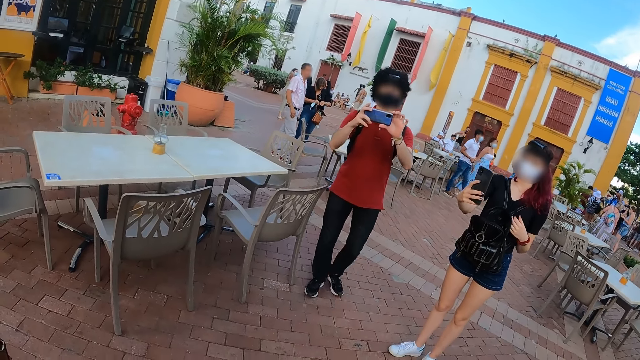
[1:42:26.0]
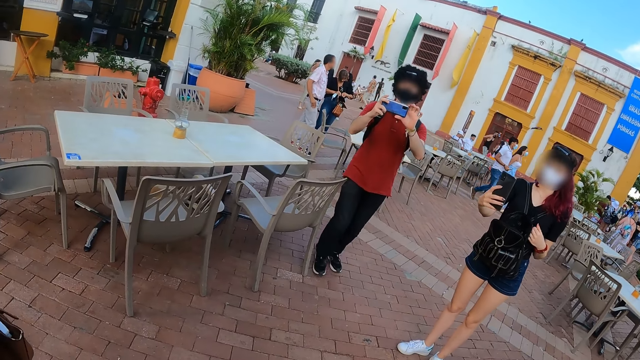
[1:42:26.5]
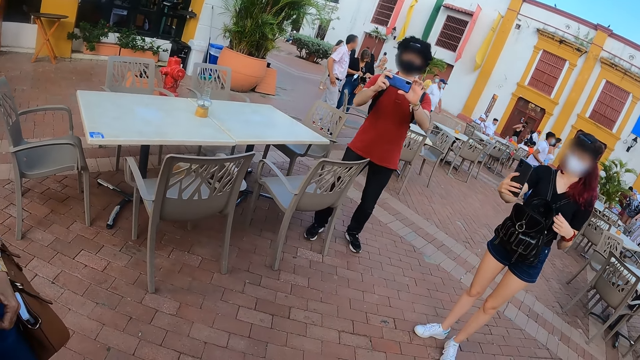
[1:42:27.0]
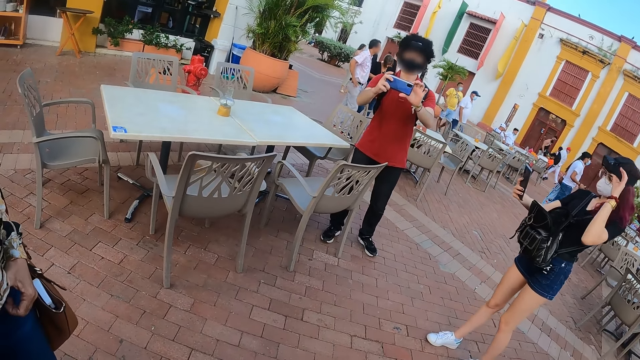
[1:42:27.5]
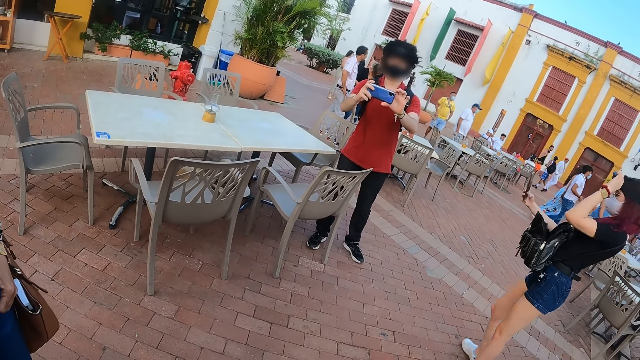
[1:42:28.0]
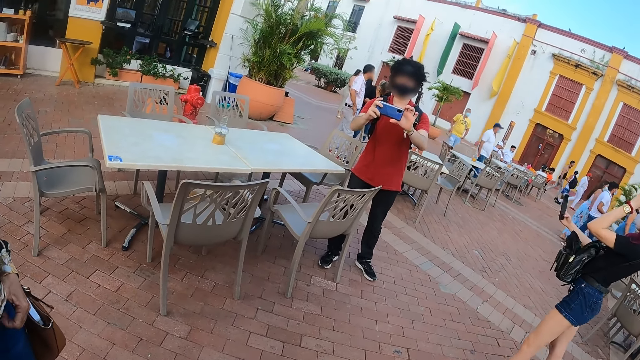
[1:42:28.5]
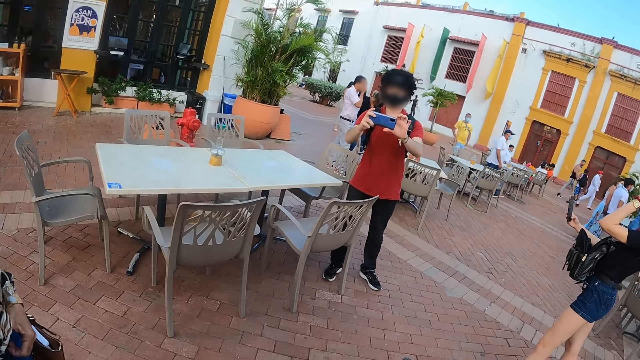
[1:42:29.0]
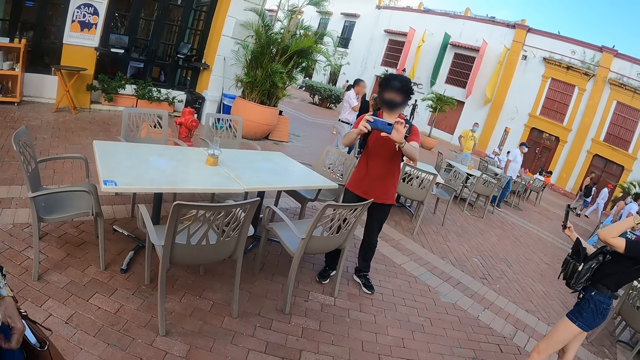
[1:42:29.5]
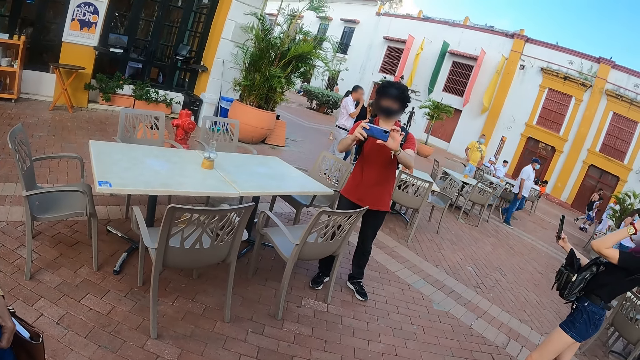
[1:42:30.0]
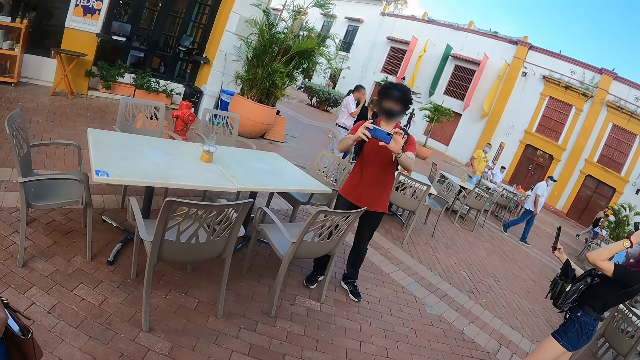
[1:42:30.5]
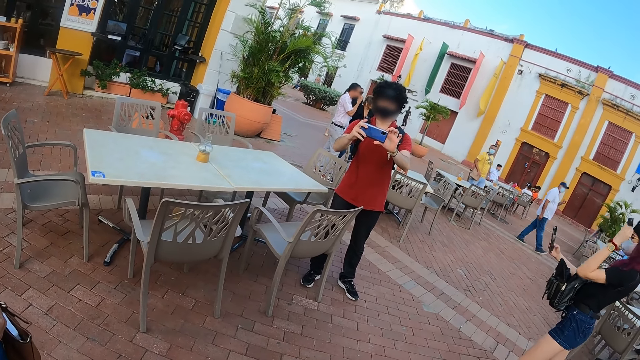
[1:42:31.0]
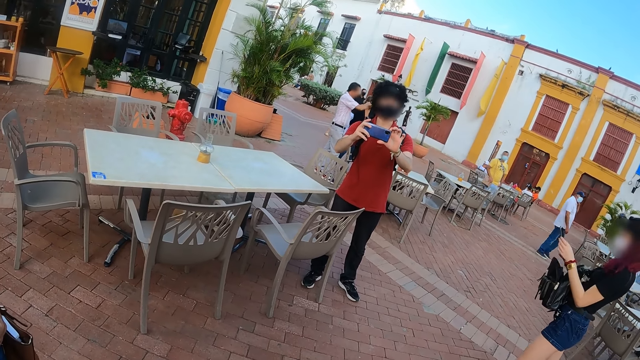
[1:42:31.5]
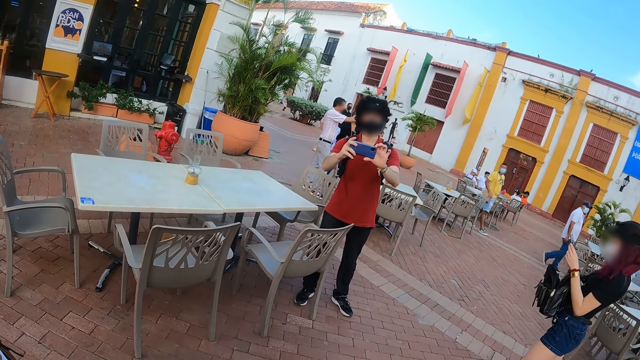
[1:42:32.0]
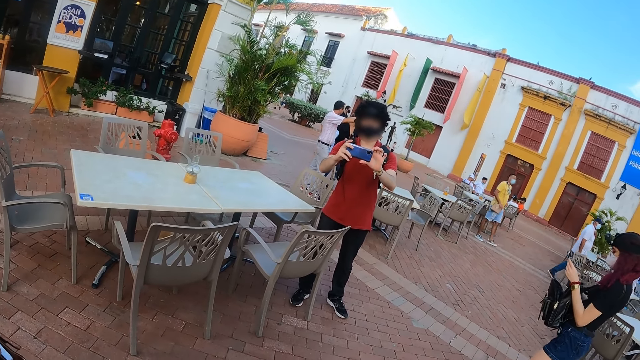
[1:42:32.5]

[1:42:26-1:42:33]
A man takes a picture of the camera wearer.

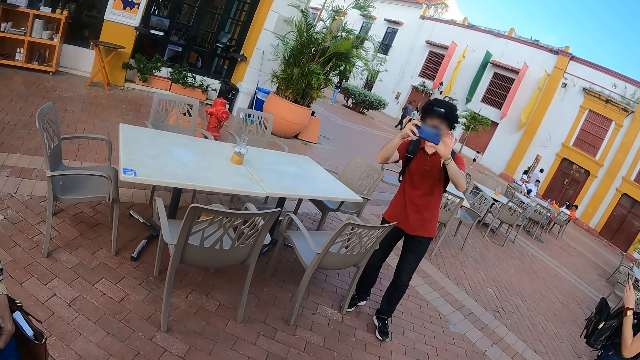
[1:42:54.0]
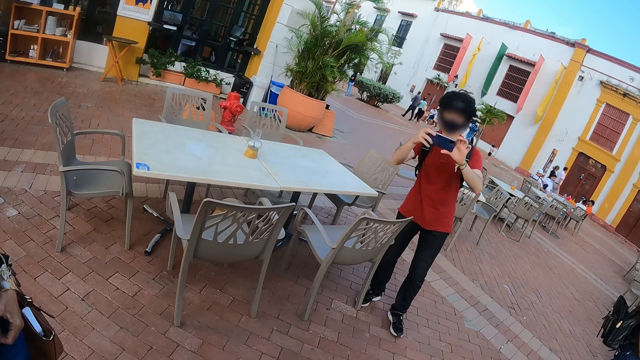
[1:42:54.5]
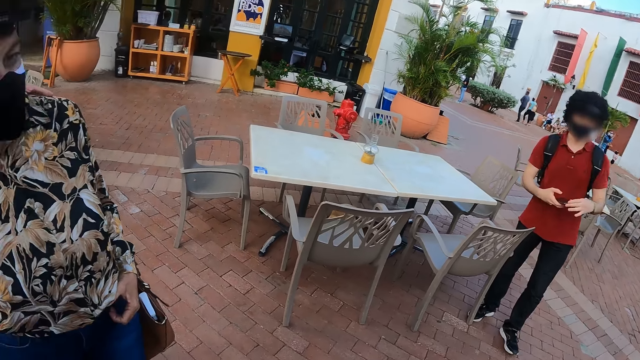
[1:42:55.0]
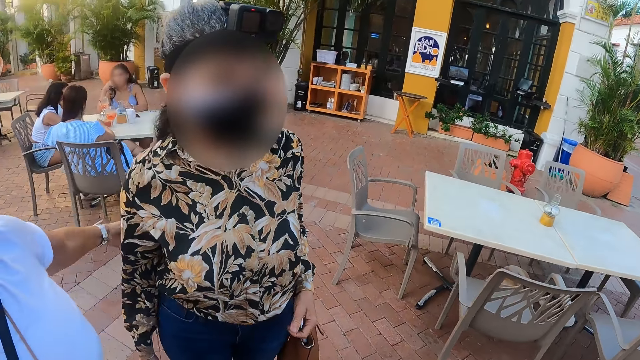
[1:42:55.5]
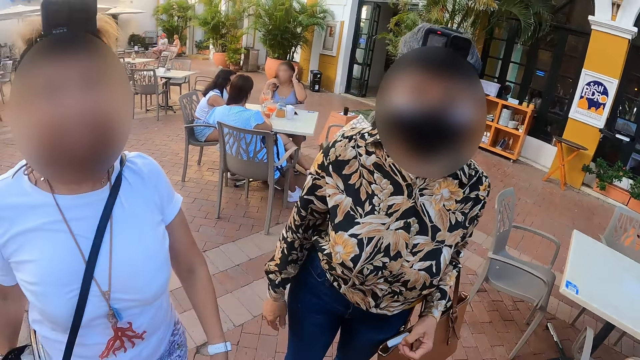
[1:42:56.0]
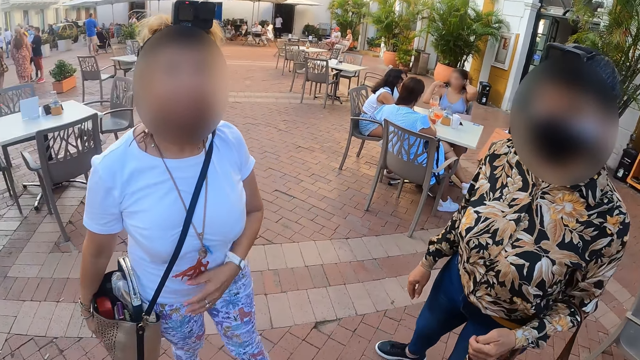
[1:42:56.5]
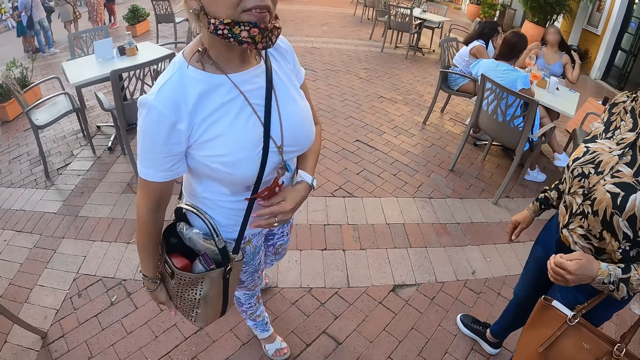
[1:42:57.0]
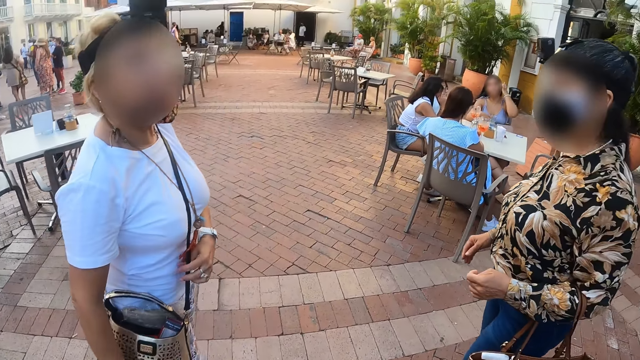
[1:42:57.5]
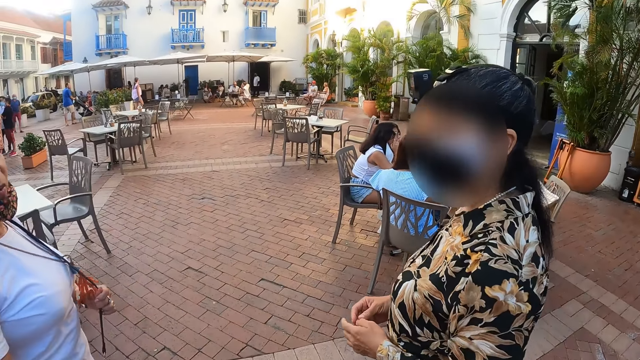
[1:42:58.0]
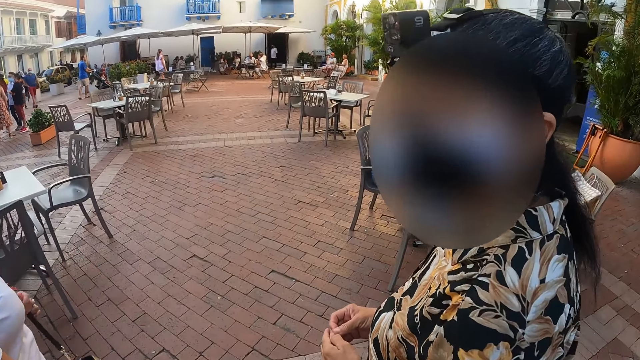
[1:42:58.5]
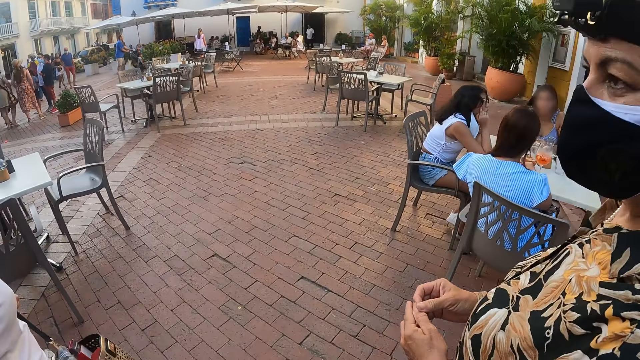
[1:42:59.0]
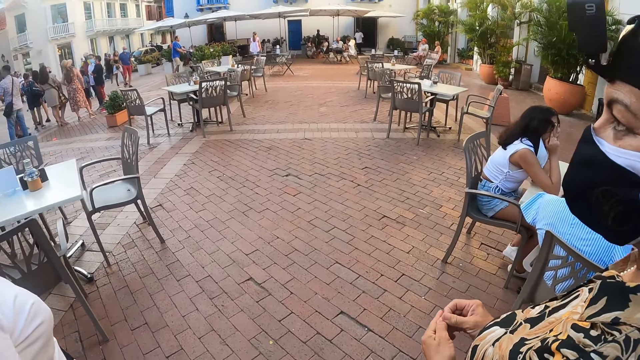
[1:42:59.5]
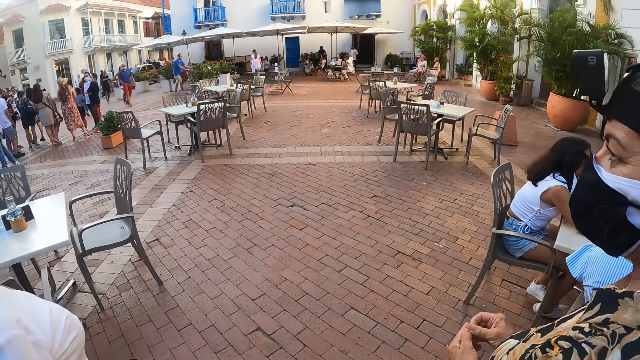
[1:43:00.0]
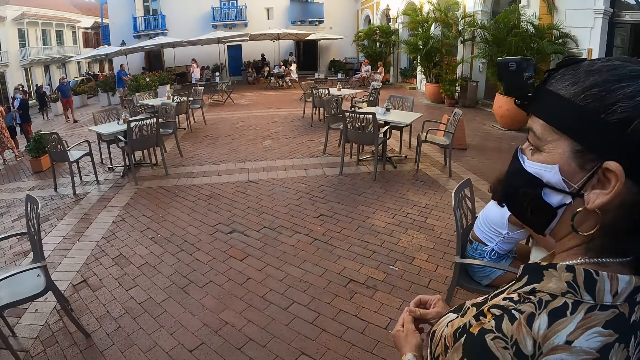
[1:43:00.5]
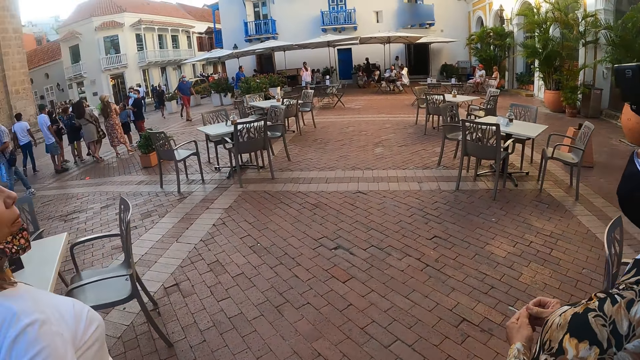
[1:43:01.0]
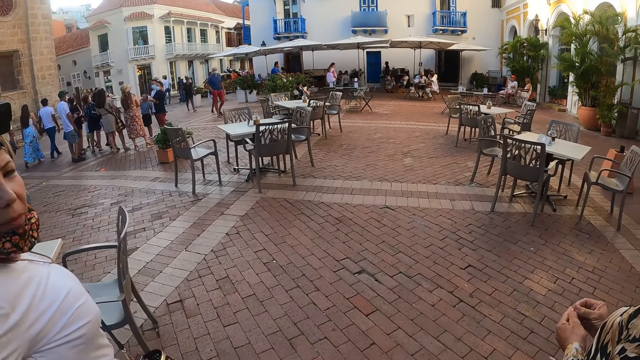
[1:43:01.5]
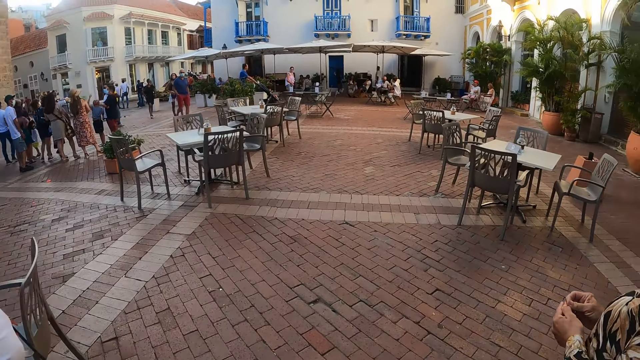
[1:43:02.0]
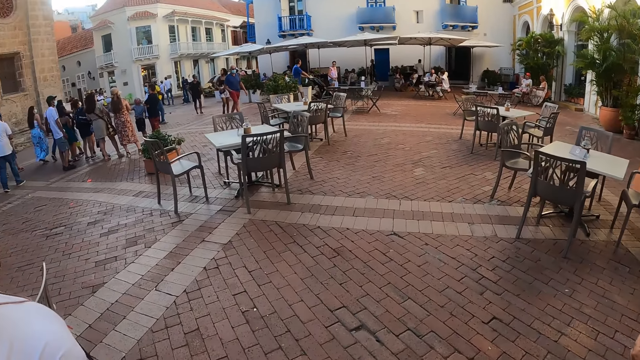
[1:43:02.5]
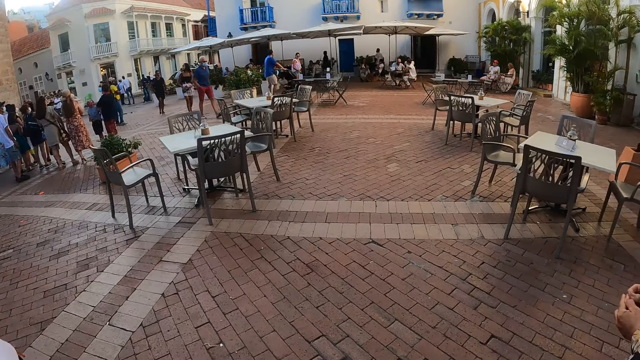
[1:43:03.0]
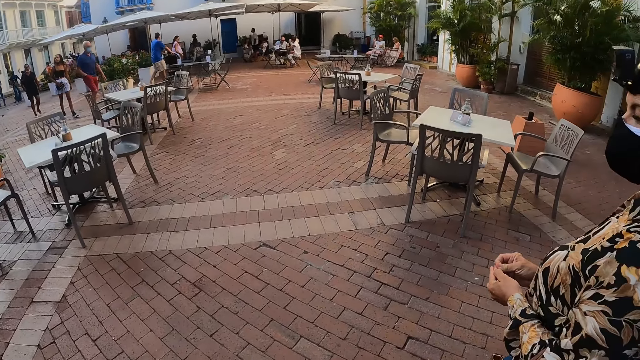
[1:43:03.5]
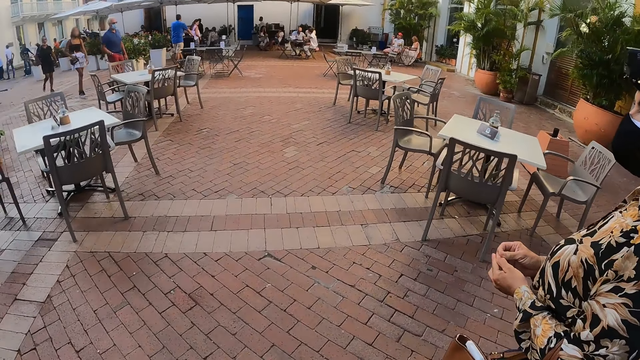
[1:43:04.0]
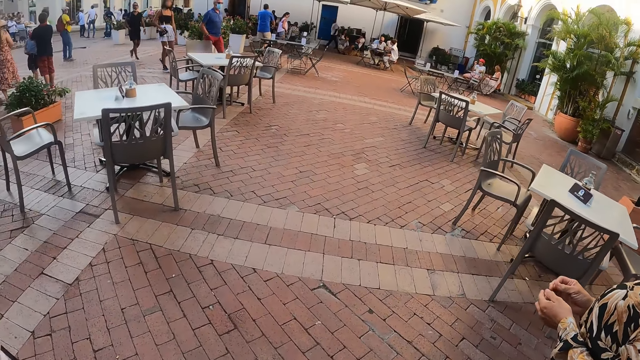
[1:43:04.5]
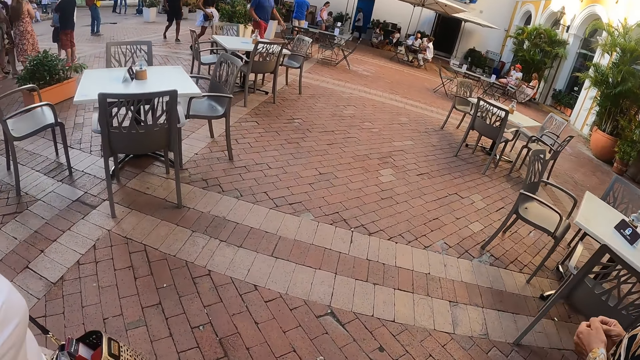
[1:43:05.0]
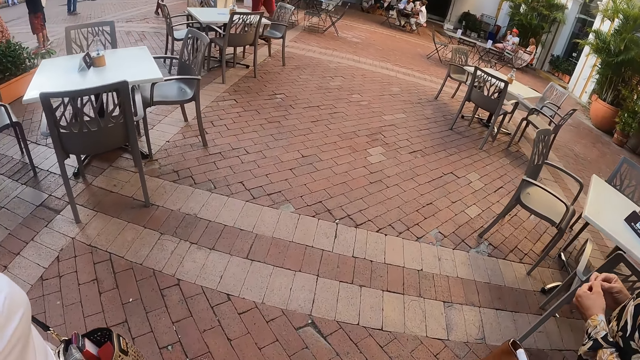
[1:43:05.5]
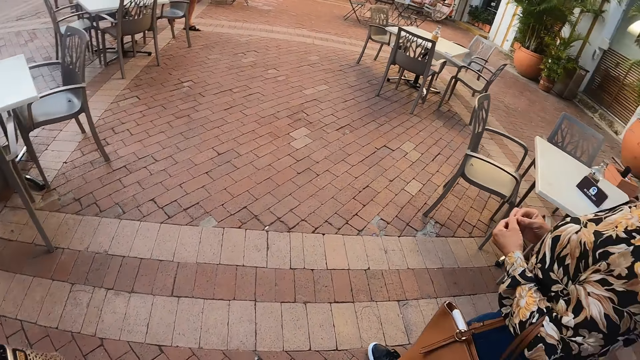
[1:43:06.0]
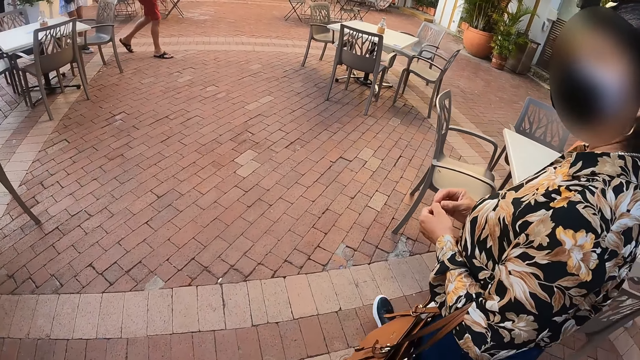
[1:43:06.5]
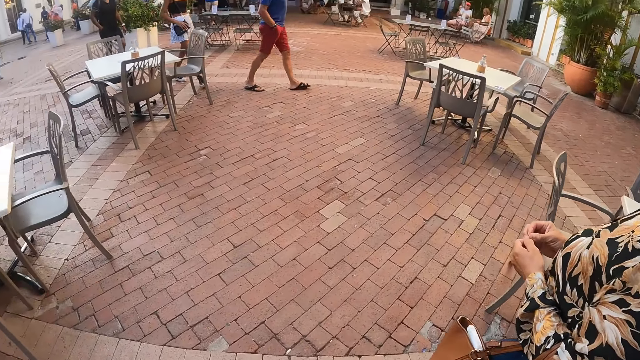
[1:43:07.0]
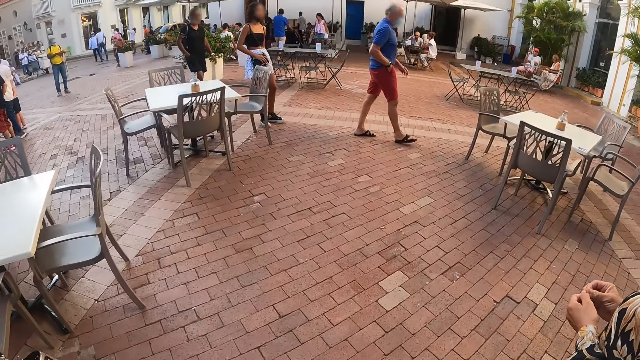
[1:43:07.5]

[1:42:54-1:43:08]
The camera wearer looks at a woman. They walk on the pedestrian road. They walk on the road.
